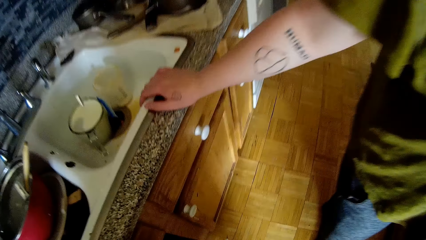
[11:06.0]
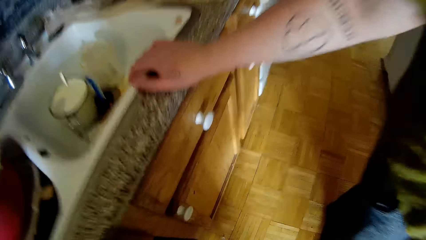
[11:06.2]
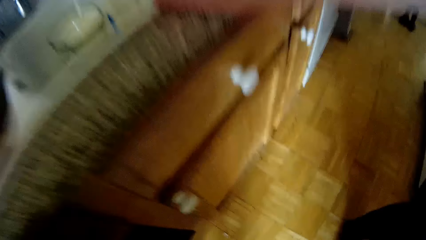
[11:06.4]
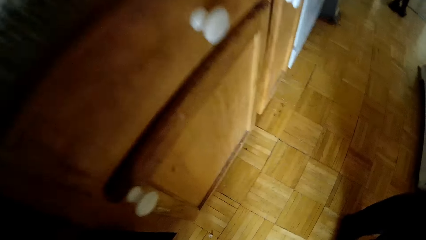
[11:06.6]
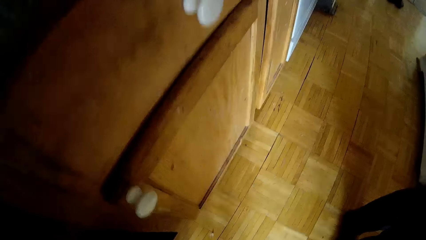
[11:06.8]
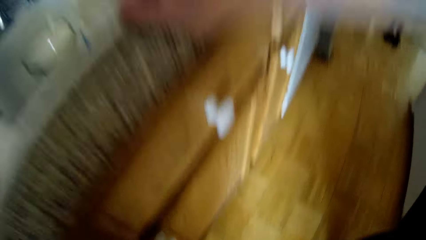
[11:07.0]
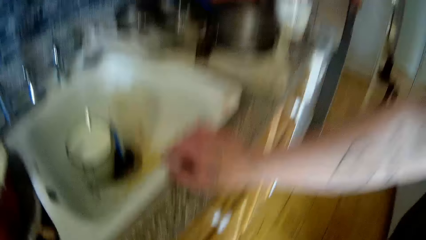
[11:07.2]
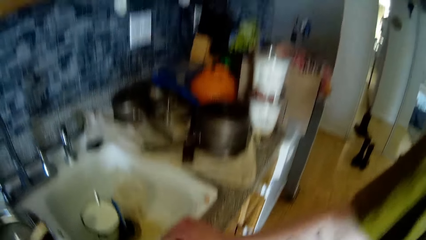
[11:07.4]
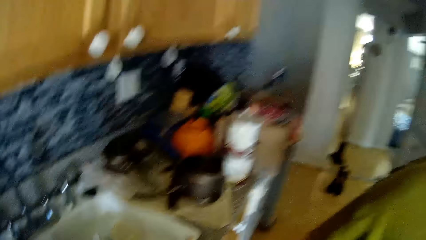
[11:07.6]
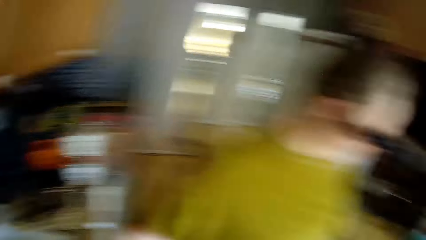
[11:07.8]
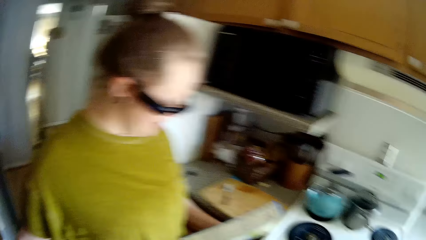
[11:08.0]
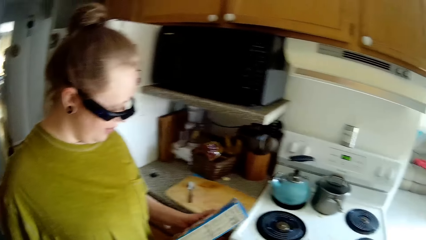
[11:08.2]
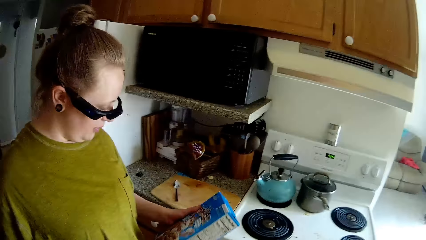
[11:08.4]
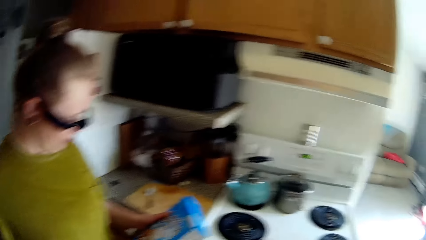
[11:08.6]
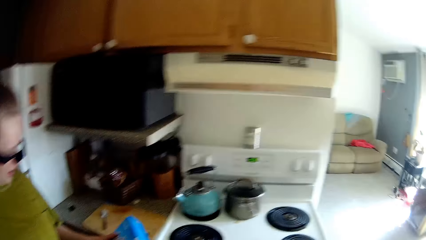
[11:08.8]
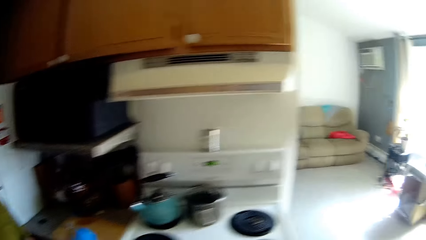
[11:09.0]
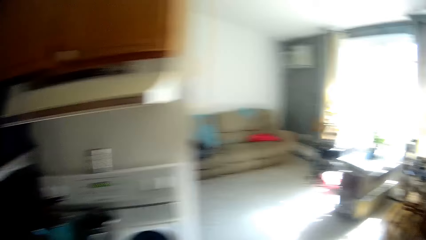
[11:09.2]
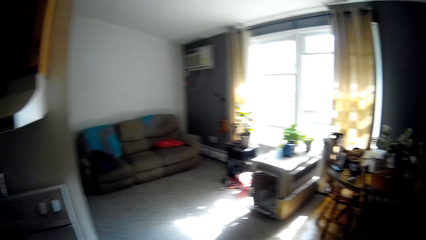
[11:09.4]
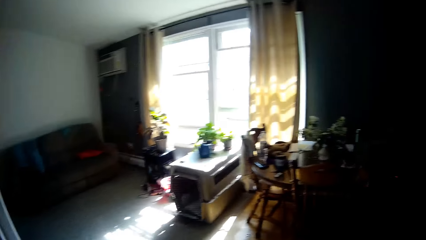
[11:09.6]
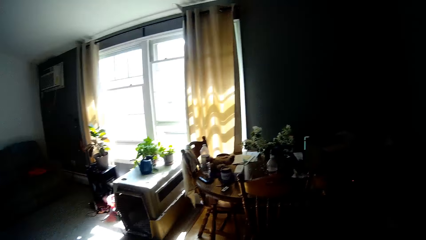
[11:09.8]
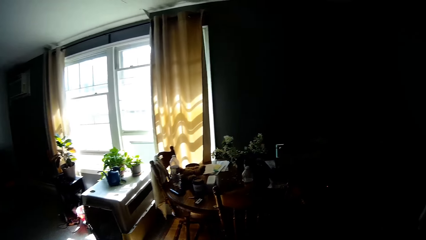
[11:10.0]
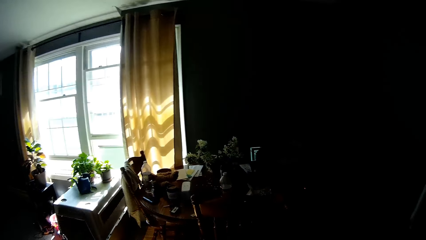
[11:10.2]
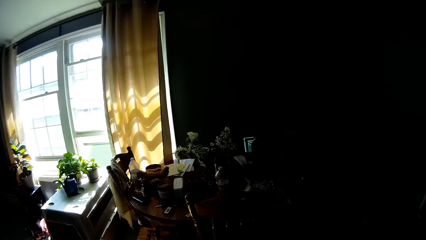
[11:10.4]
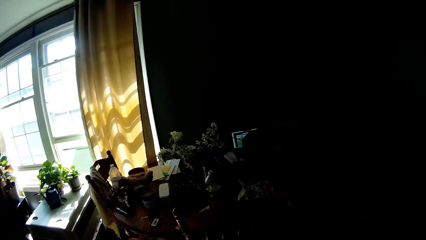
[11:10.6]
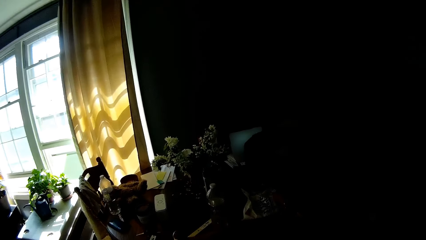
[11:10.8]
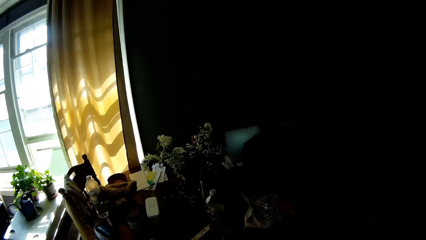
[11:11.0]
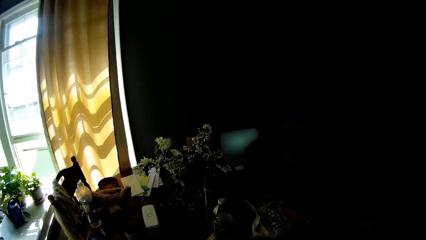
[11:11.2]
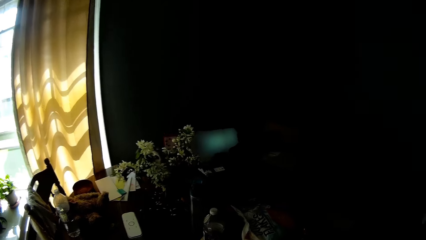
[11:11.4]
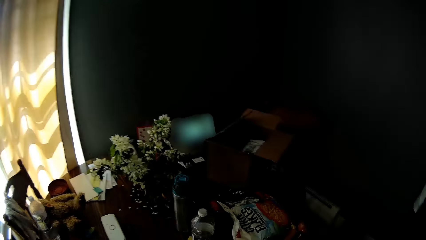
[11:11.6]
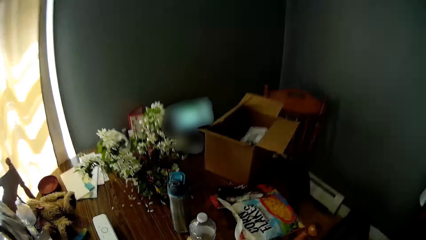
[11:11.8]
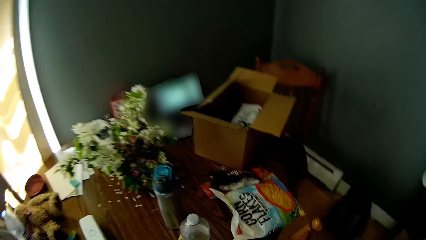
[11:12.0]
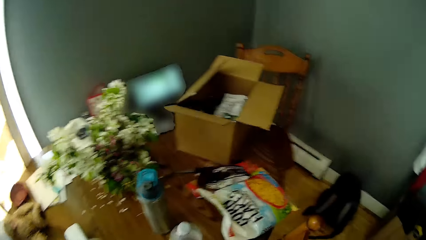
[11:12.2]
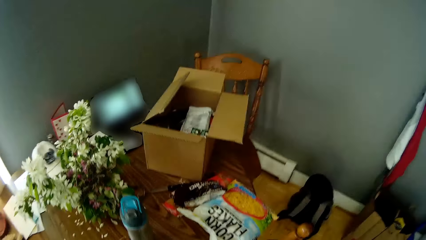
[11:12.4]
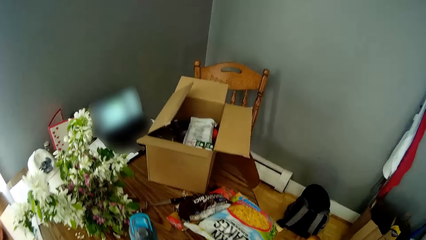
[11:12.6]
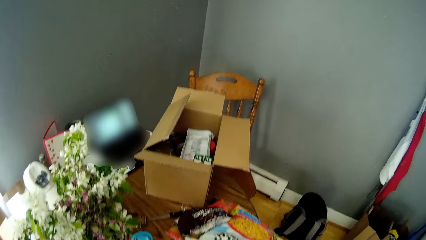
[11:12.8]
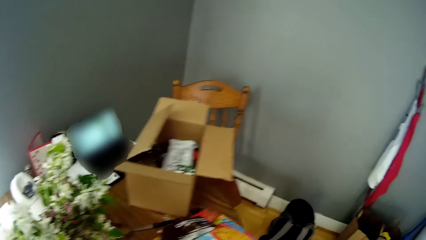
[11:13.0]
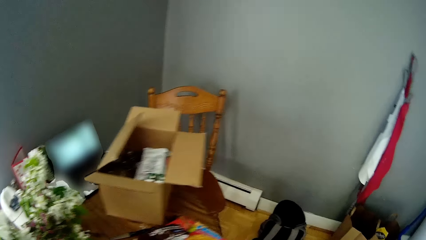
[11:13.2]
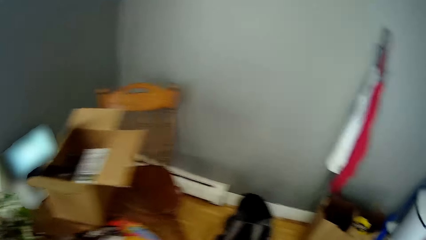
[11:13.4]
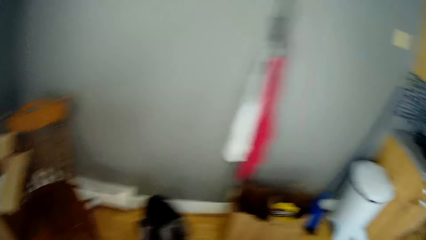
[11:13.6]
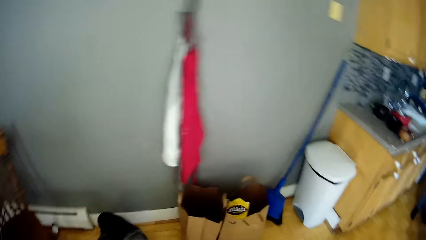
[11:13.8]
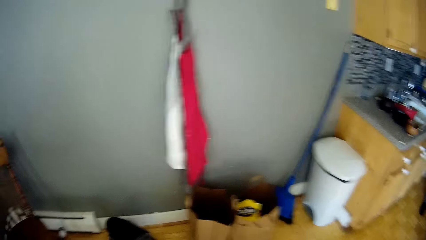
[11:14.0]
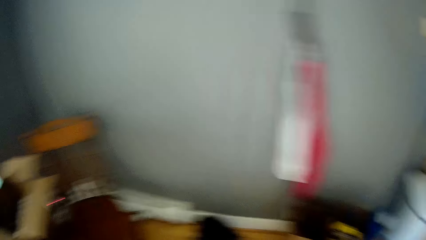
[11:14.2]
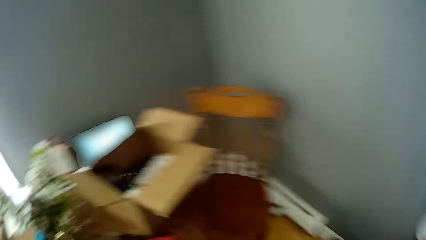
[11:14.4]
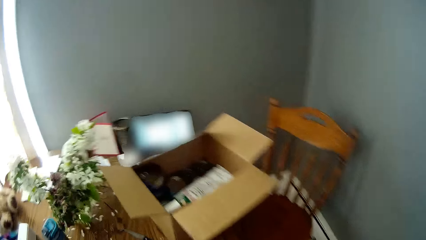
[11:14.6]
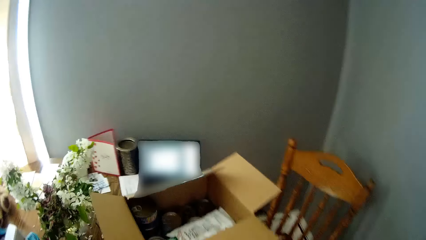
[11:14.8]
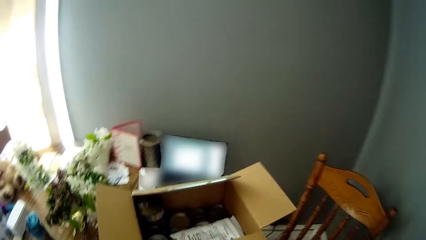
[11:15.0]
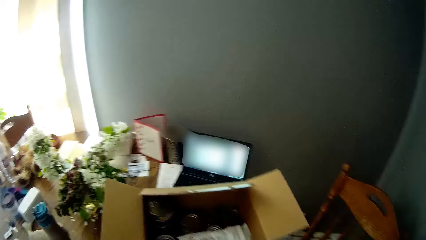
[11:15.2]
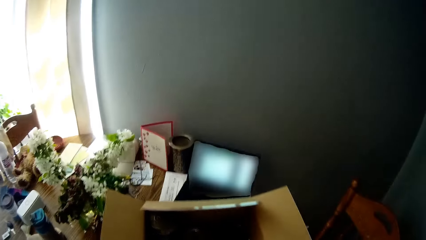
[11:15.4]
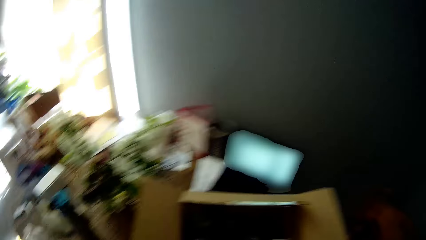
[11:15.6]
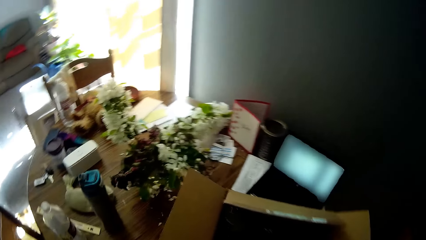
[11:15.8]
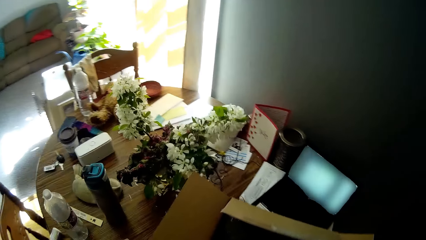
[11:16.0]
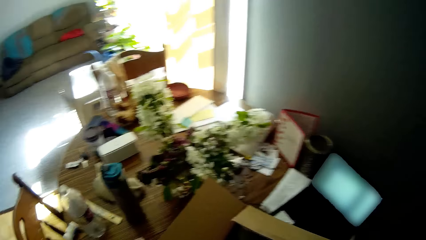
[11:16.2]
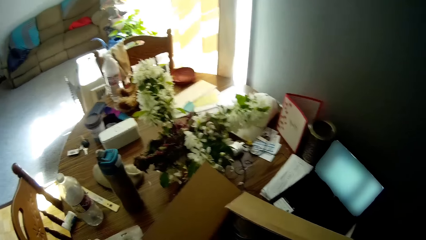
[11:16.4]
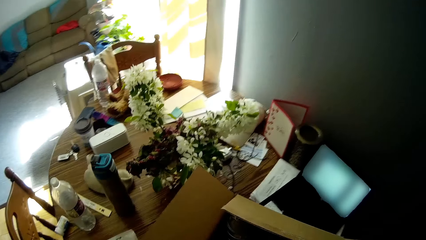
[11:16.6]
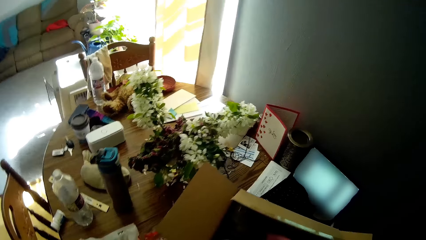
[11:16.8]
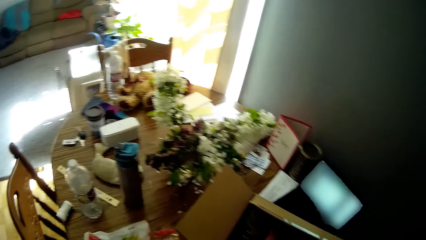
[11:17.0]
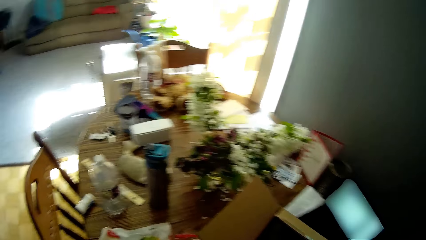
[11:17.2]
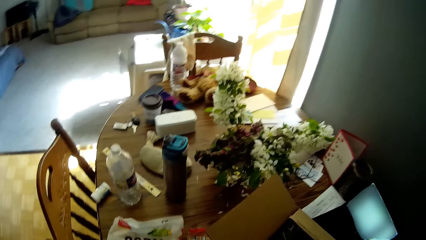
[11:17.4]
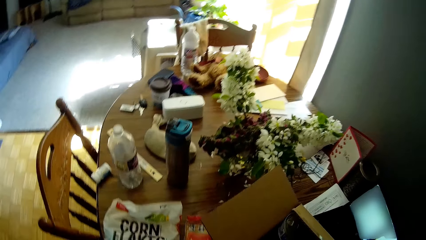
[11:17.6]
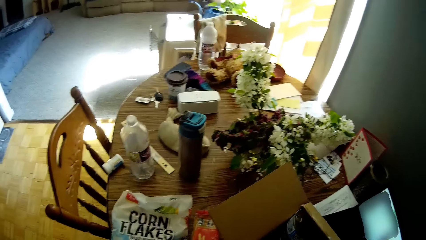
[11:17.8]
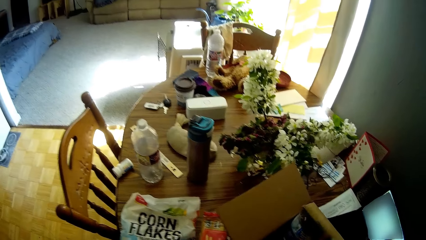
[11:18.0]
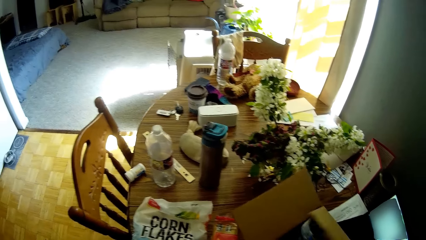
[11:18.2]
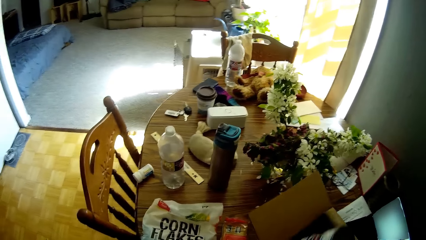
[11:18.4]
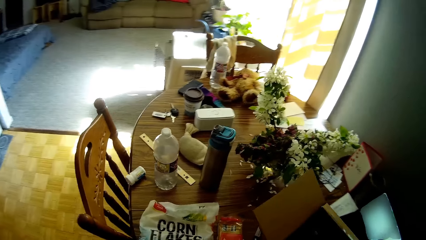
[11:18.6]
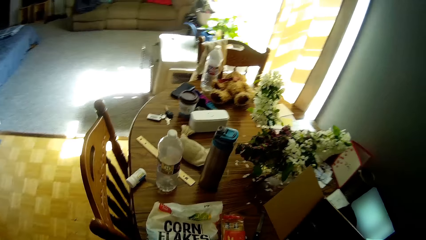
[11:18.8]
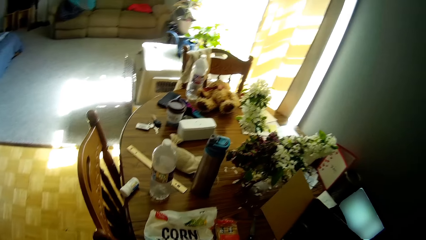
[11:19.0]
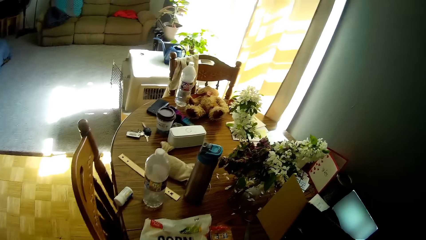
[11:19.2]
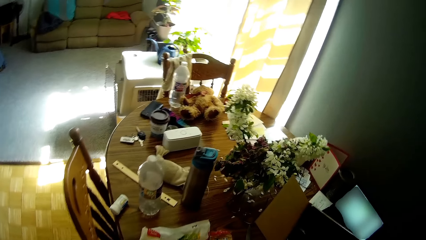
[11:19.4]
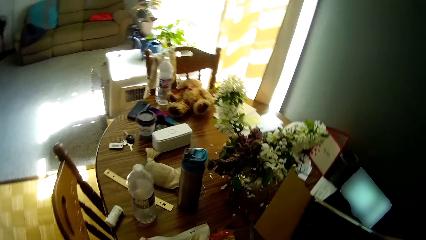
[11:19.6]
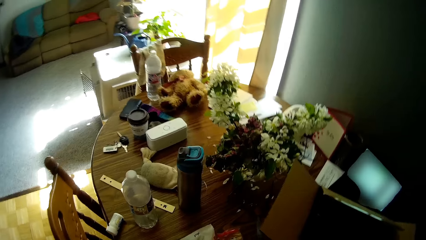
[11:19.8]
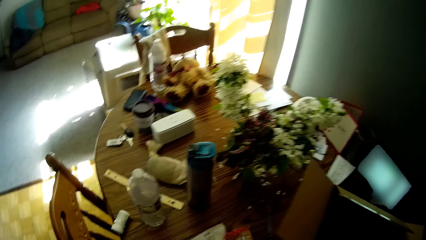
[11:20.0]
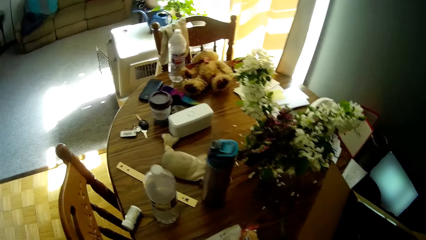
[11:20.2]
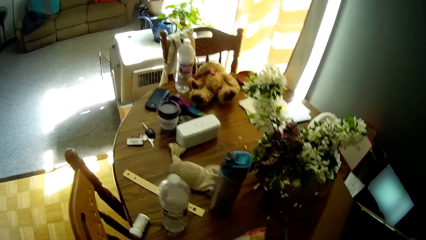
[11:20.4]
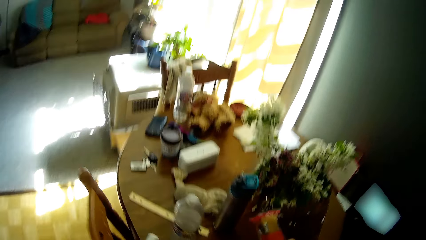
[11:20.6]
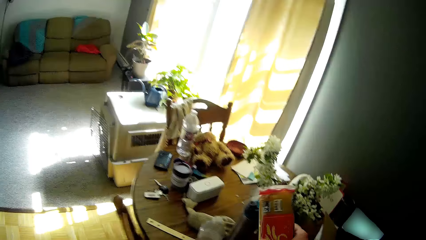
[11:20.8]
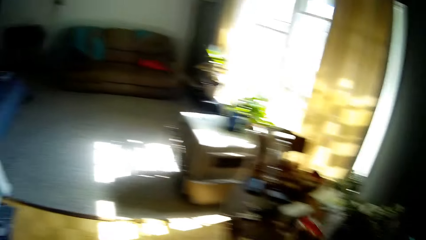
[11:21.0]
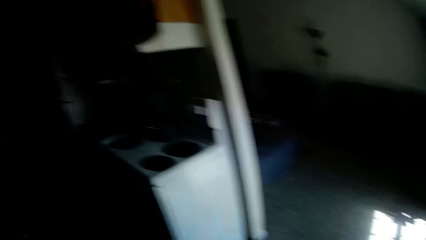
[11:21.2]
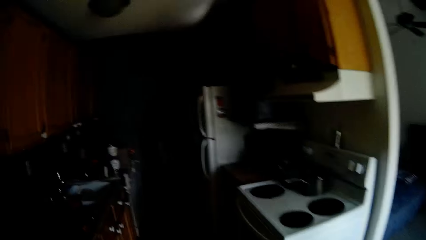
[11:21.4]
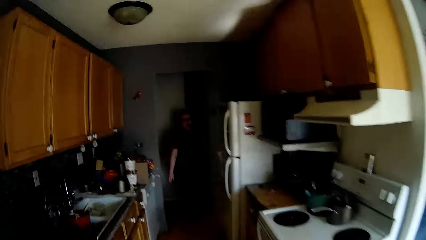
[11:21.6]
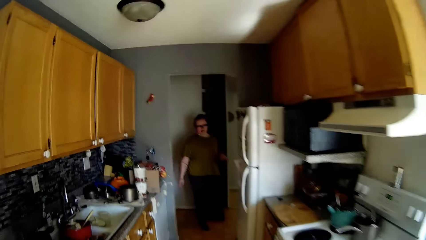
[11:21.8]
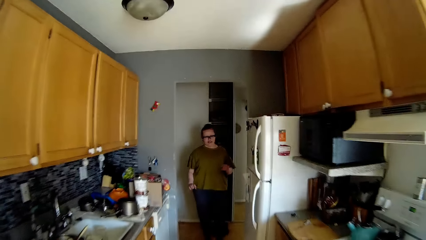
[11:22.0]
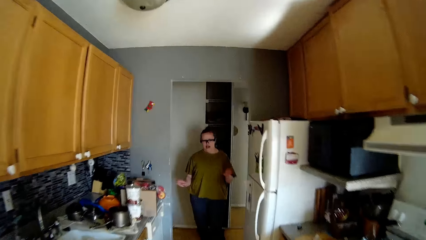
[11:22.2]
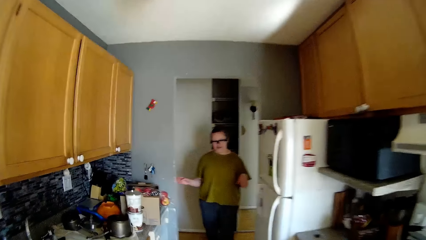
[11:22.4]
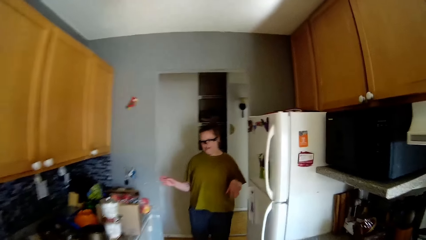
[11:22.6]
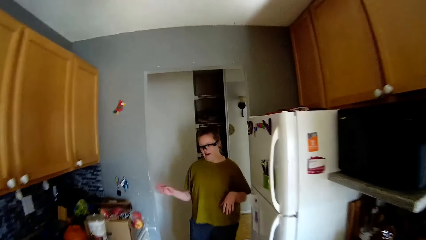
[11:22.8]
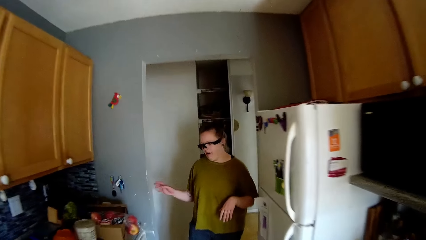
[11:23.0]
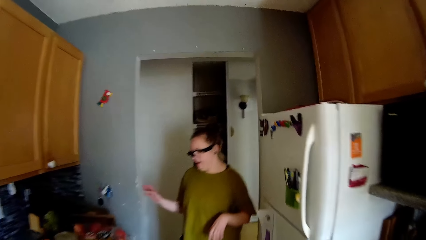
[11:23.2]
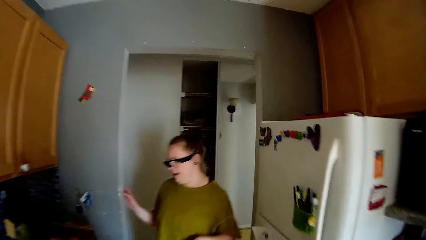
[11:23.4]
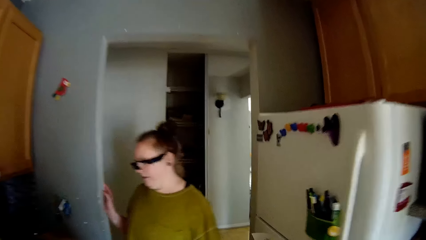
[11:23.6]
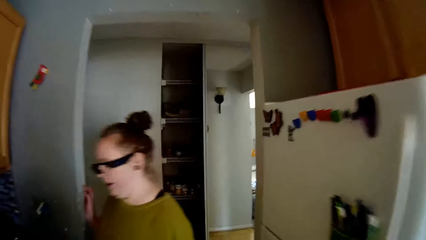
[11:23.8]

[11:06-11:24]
The woman converses with the camera wearer. The camera wearer walks into the dining room. He searches the carton on the dining table with his right hand. He picks up a container from the box. He picks up a packet of pasta from the dining table with his right hand. He walks to the pantry.
